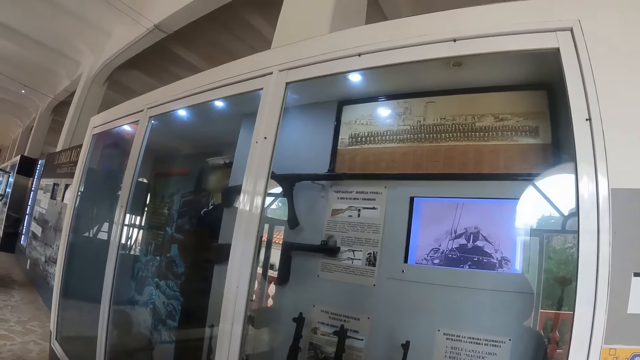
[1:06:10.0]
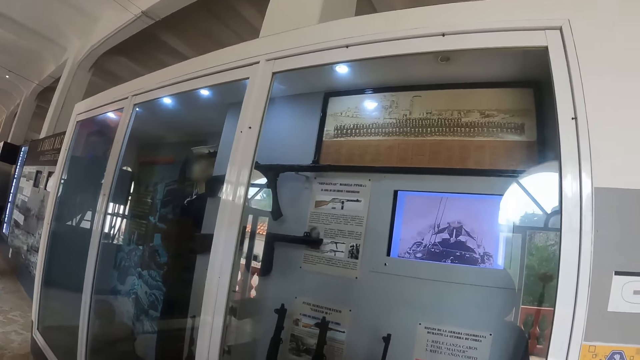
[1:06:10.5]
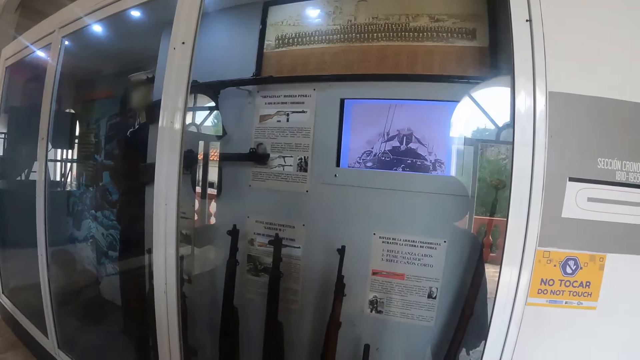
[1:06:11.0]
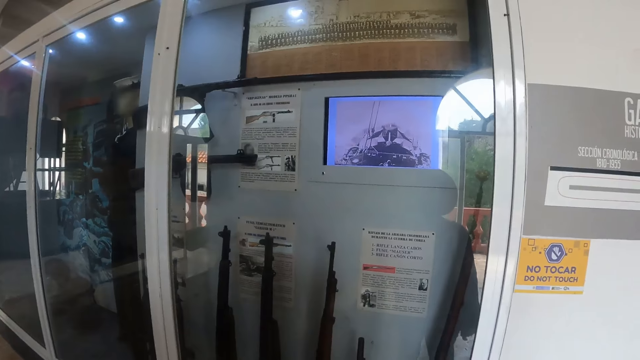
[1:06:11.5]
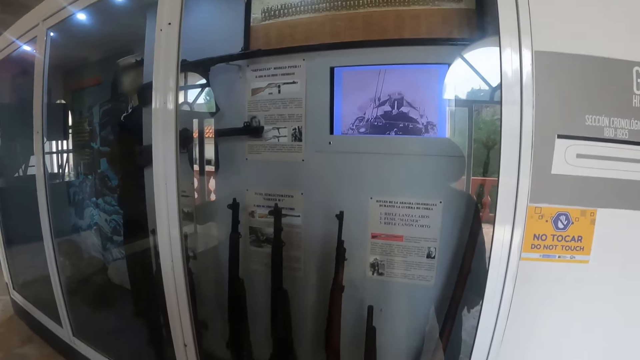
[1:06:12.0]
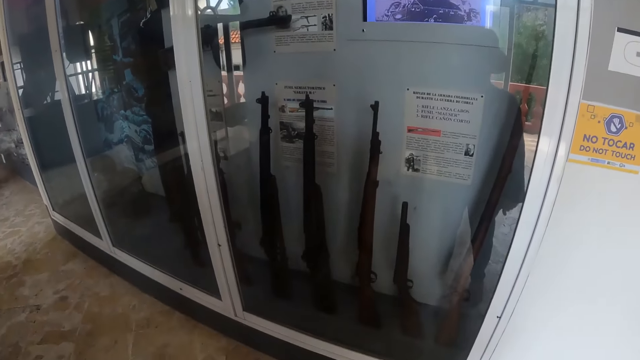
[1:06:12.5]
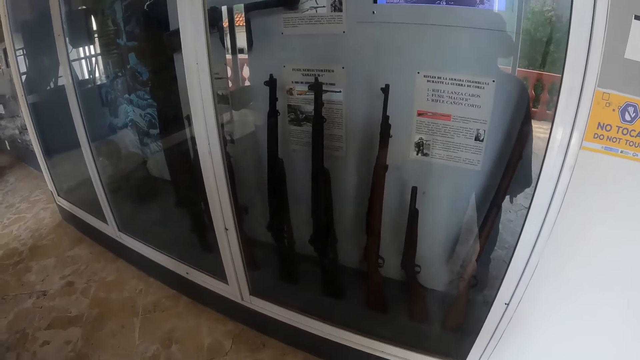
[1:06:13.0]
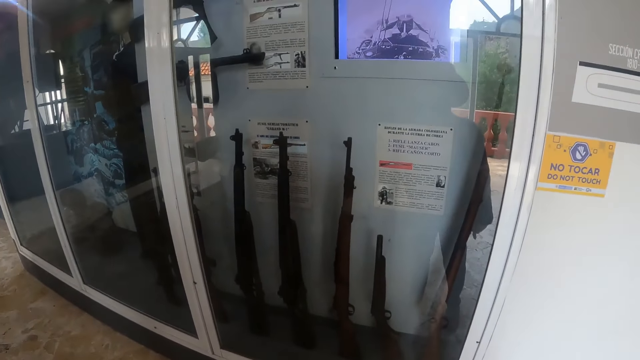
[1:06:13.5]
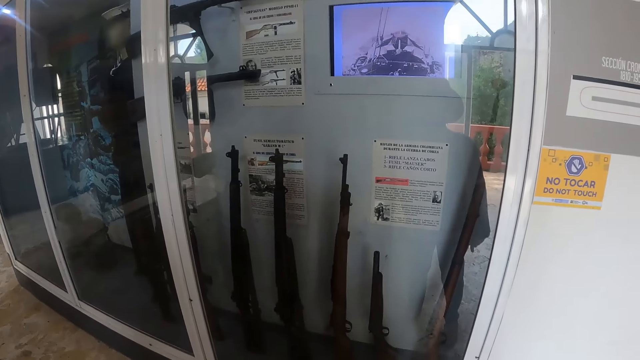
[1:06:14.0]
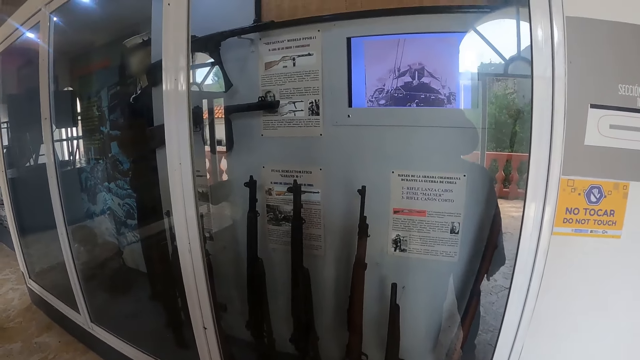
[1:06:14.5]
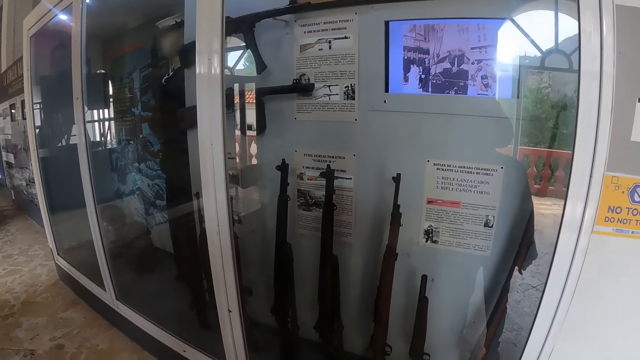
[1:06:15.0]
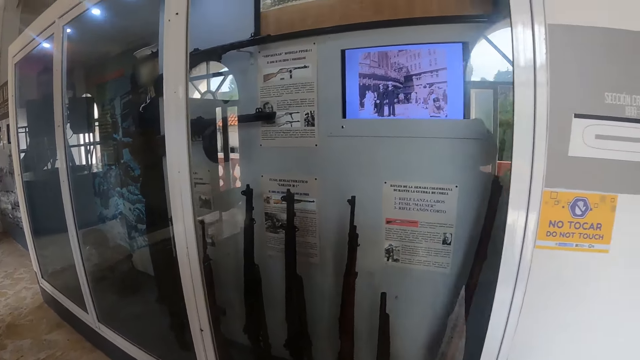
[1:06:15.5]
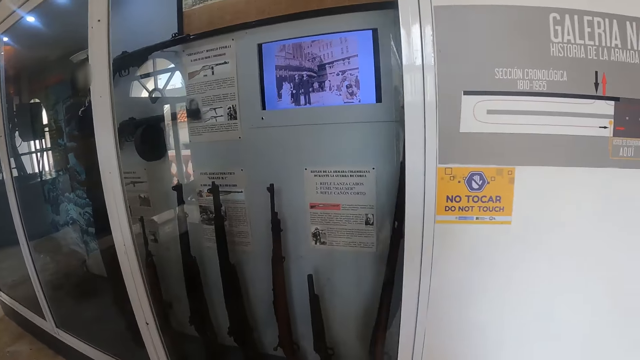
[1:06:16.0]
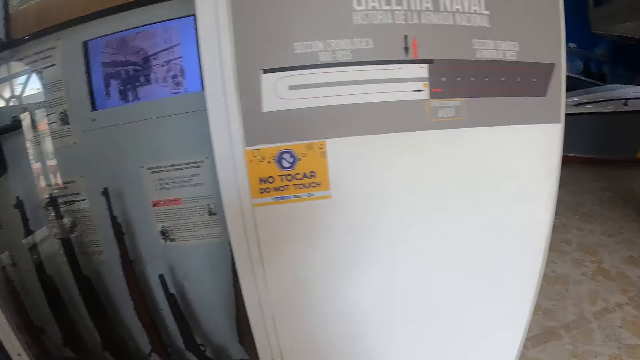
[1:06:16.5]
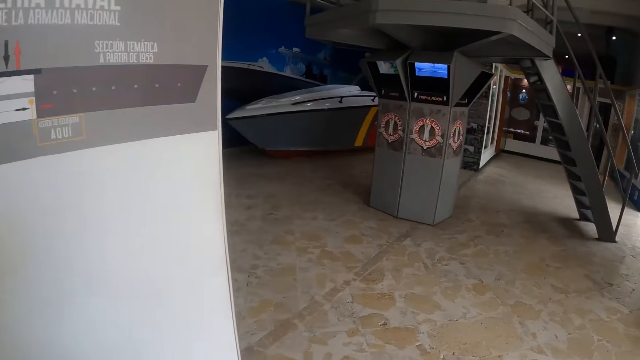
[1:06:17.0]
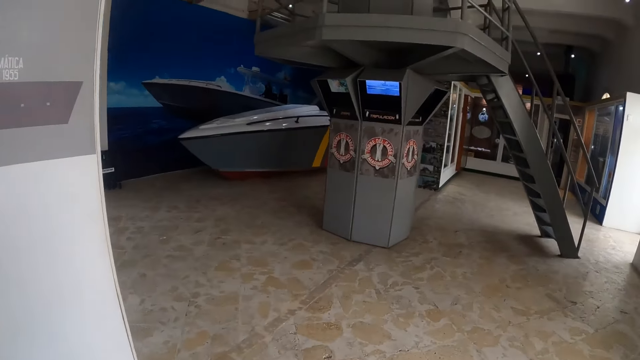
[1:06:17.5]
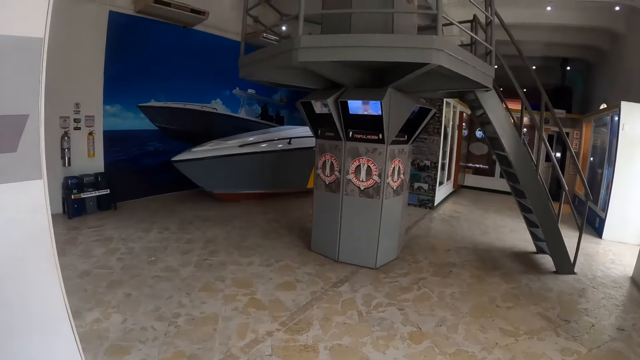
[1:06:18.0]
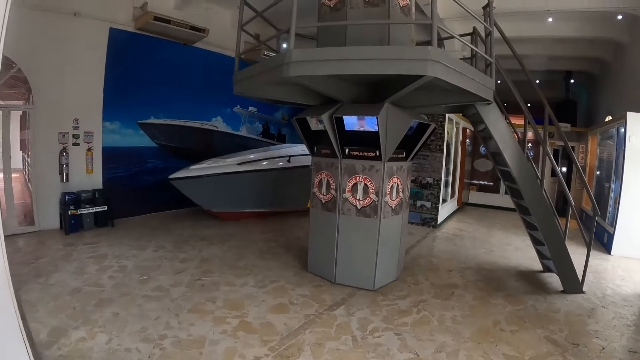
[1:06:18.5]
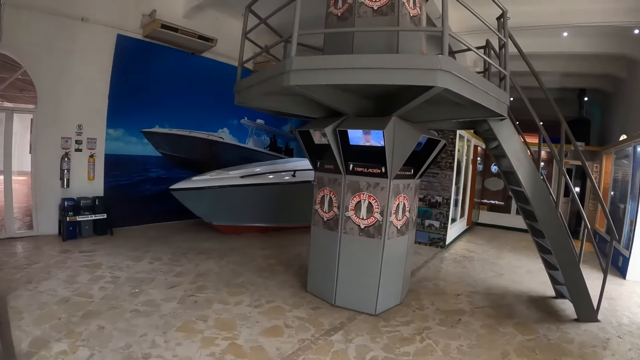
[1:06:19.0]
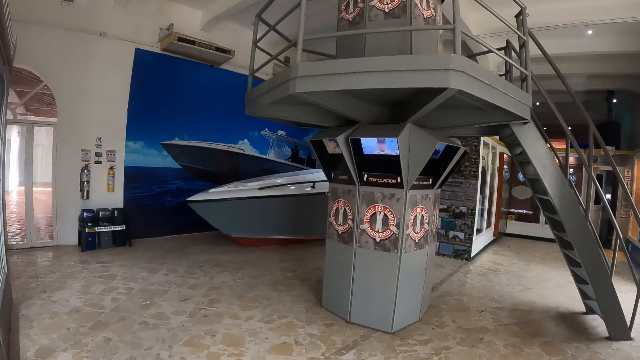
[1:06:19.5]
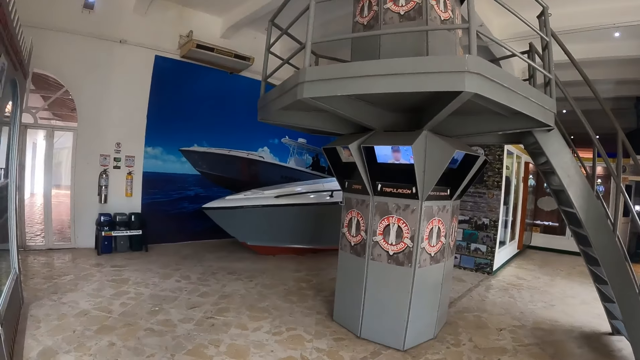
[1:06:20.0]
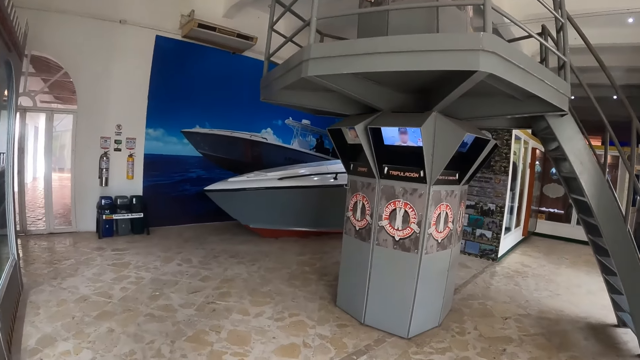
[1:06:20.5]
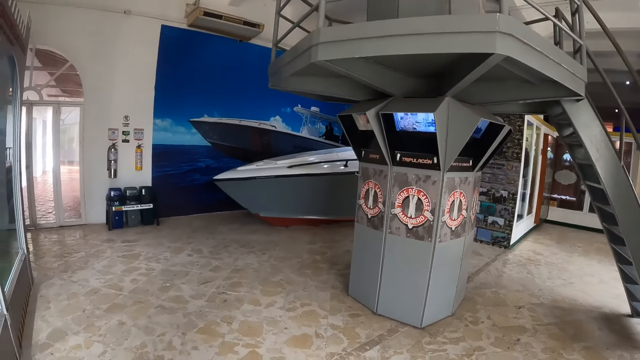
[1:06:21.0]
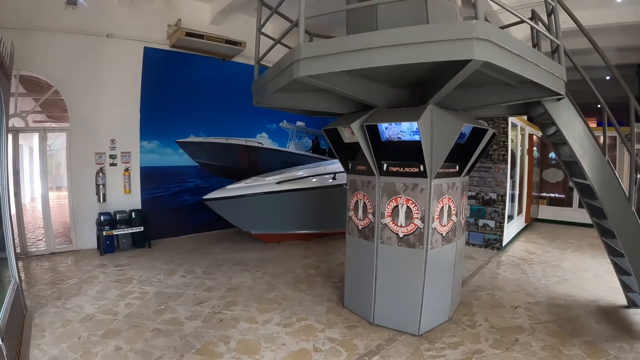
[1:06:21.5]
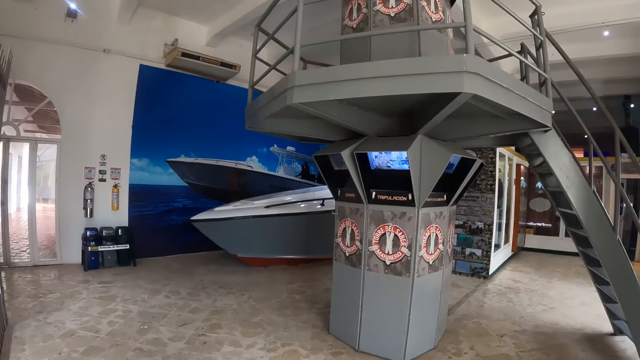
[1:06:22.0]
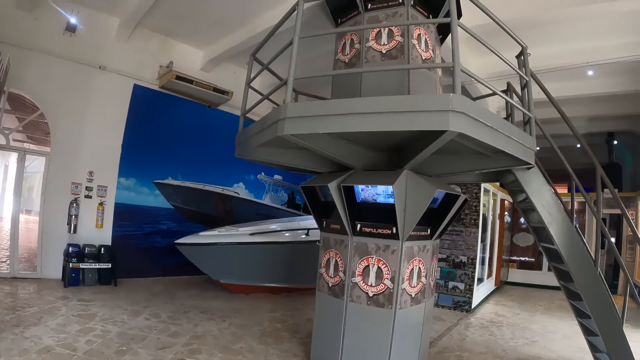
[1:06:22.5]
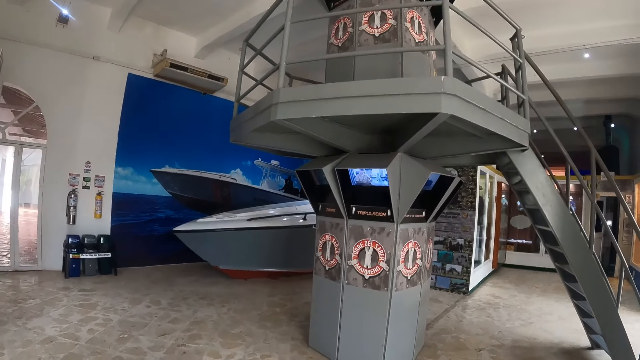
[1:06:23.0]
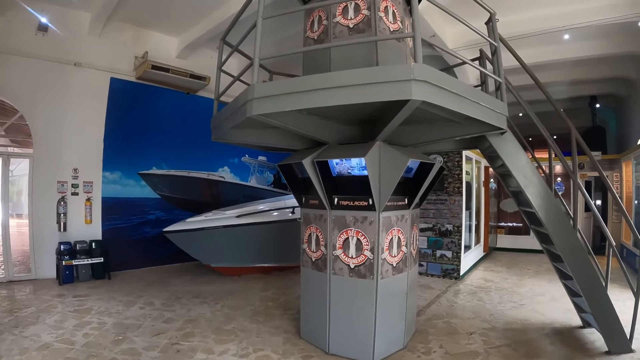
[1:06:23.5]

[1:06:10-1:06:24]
The camera wearer looks around. They walk around.

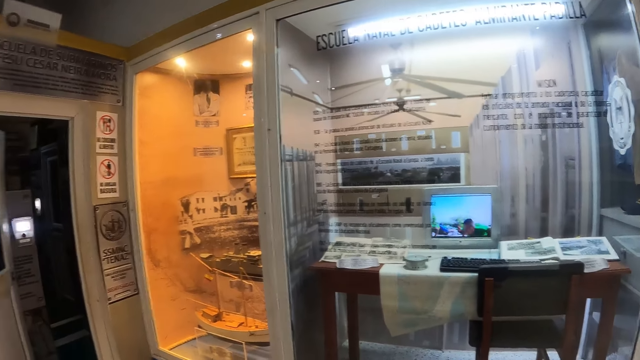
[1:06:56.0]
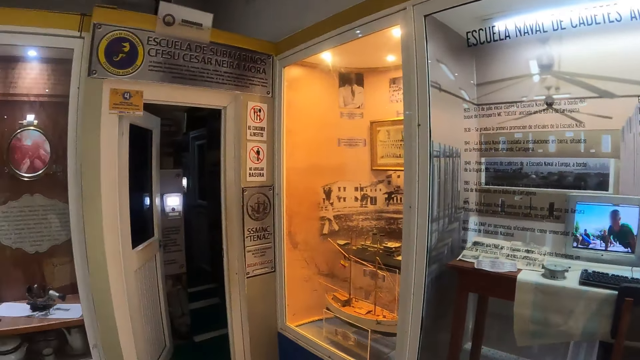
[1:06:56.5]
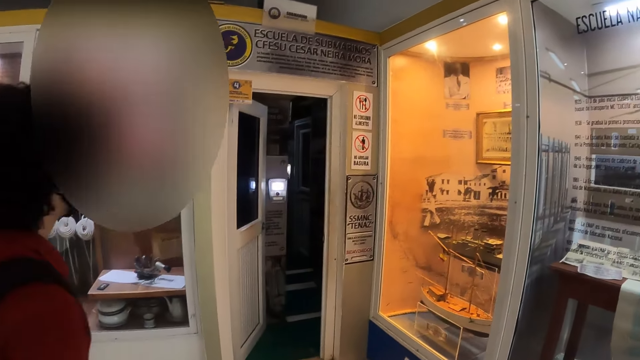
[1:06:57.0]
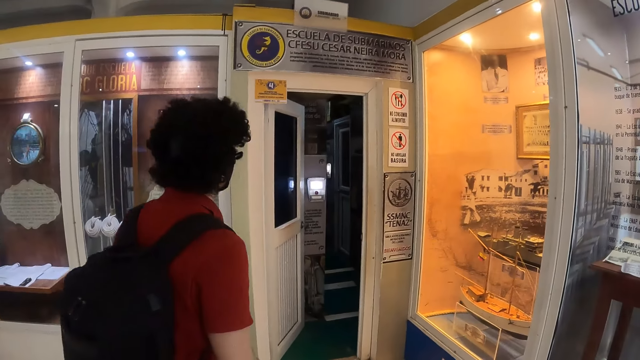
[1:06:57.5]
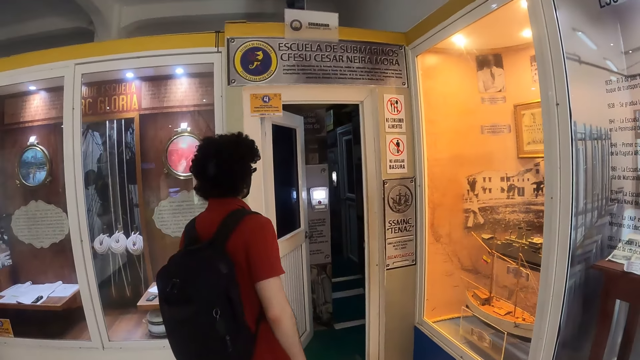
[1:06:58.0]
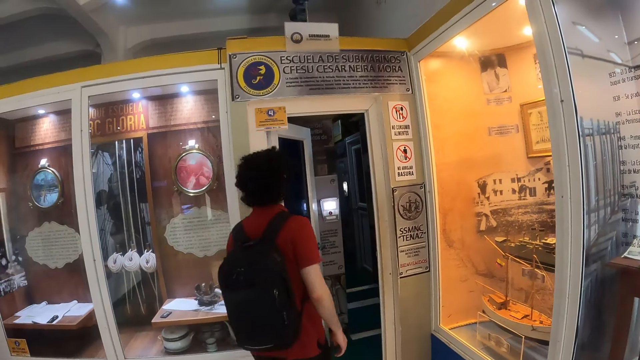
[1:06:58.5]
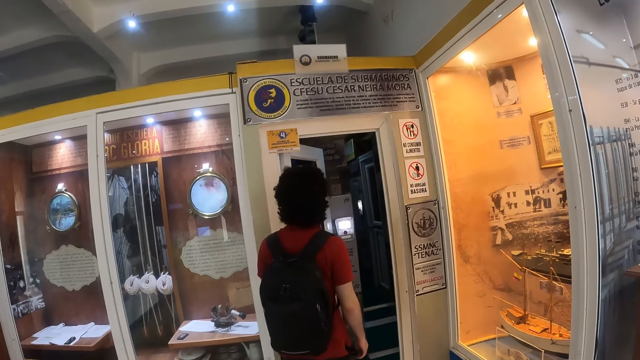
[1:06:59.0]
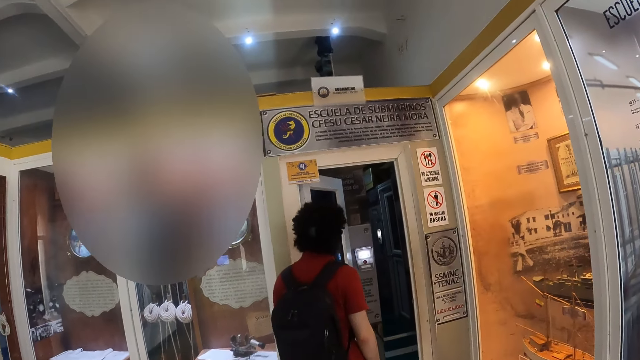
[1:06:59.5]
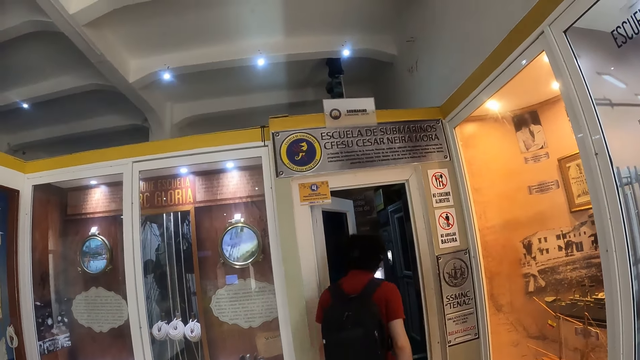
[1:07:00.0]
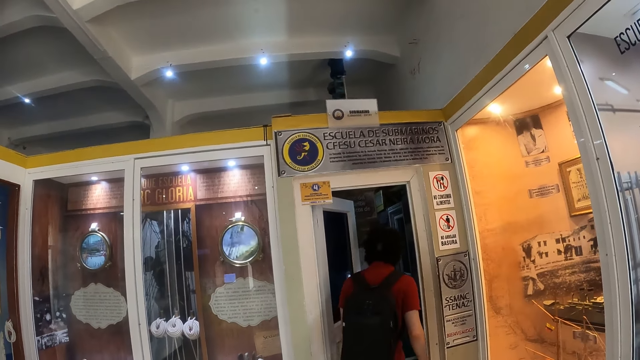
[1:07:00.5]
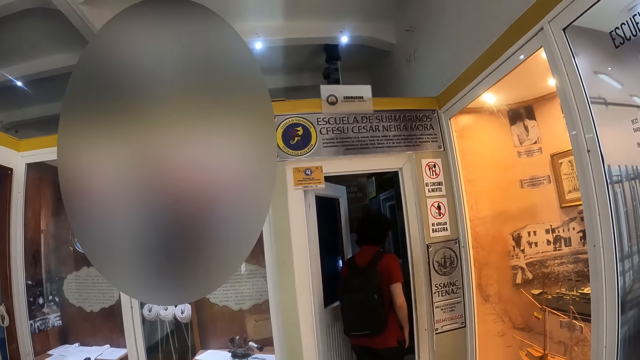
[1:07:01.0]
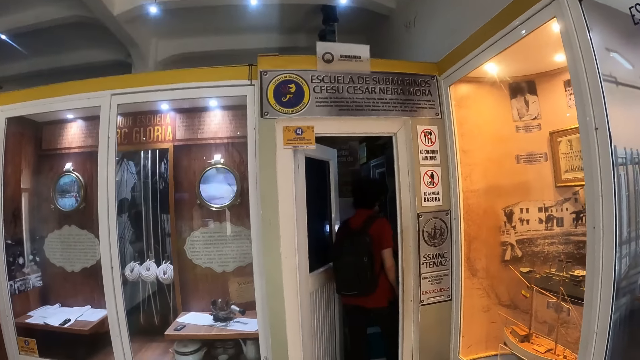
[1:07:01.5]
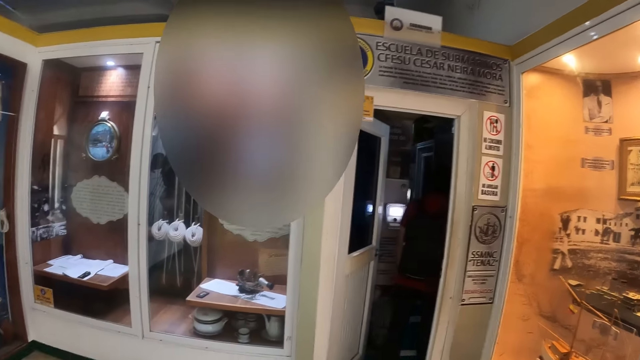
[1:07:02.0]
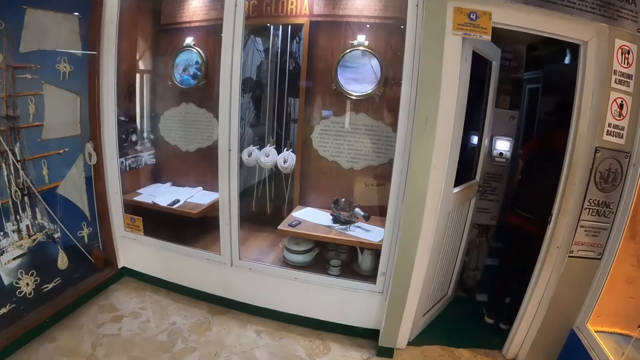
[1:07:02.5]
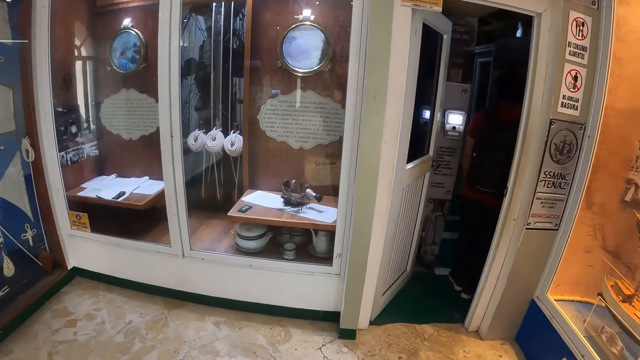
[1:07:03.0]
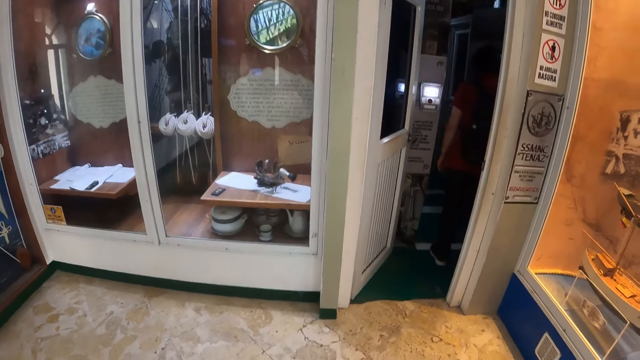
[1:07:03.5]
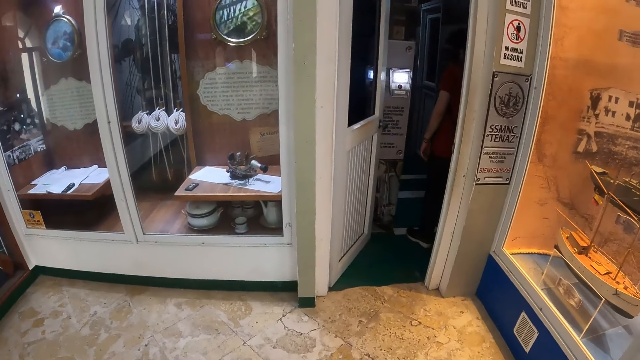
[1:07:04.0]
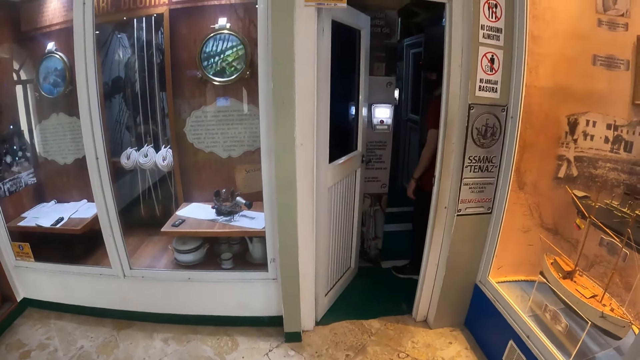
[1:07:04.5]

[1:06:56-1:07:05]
A man walks around. The camera wearer looks around.
